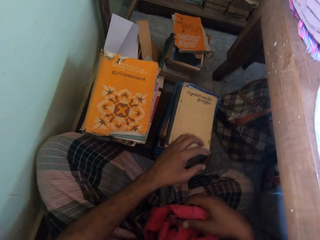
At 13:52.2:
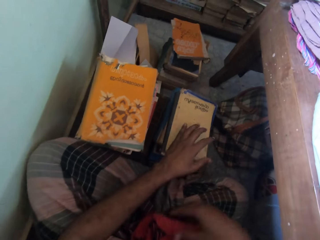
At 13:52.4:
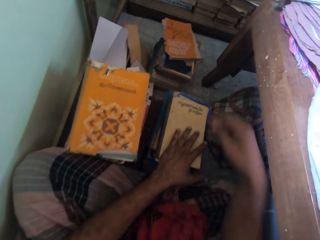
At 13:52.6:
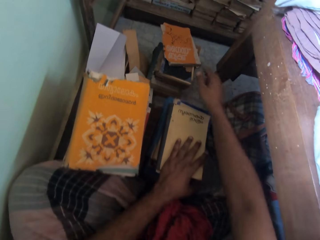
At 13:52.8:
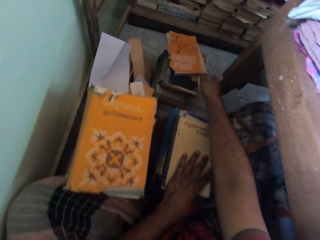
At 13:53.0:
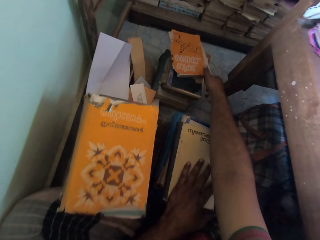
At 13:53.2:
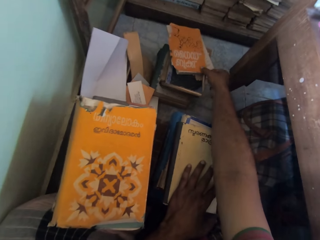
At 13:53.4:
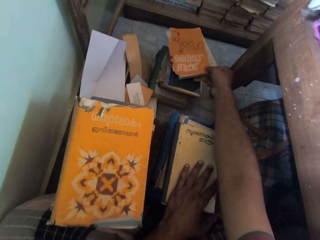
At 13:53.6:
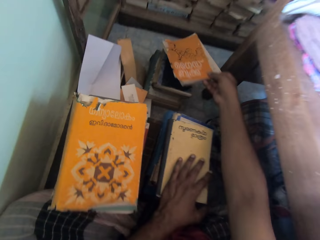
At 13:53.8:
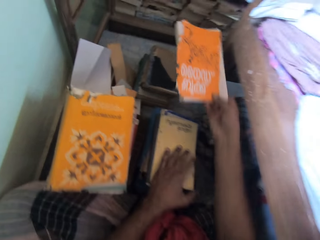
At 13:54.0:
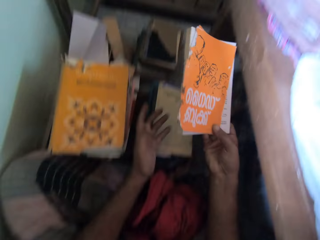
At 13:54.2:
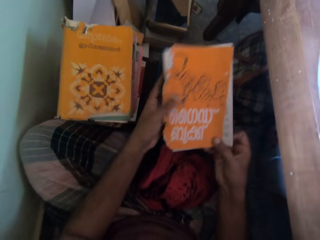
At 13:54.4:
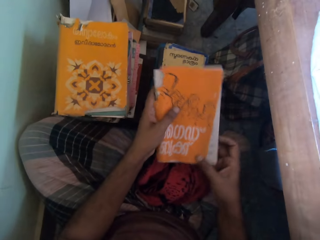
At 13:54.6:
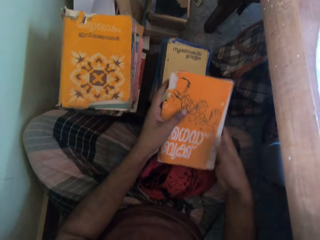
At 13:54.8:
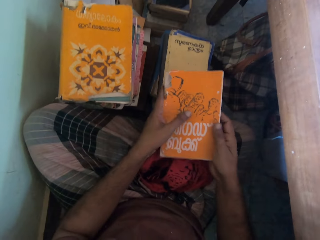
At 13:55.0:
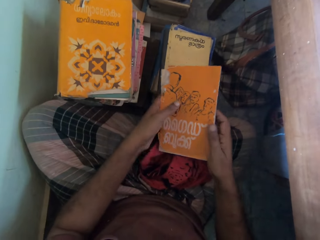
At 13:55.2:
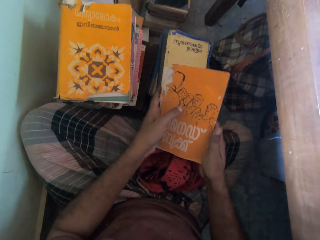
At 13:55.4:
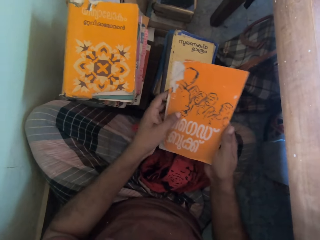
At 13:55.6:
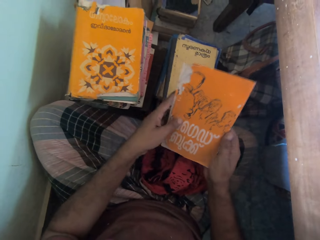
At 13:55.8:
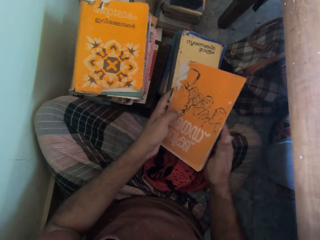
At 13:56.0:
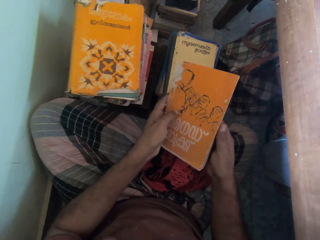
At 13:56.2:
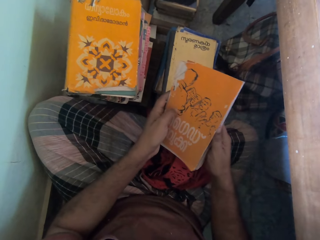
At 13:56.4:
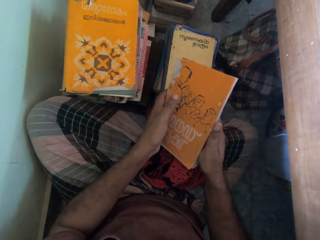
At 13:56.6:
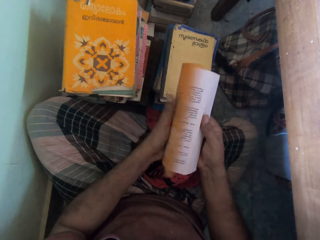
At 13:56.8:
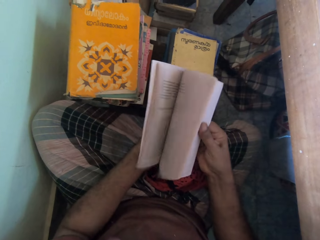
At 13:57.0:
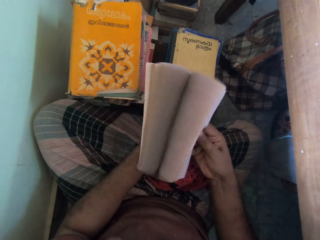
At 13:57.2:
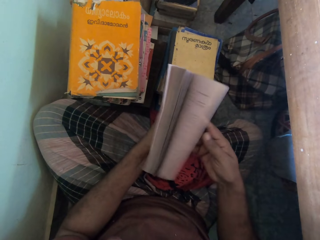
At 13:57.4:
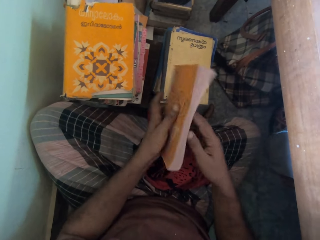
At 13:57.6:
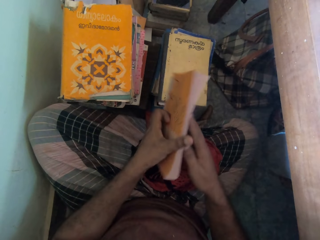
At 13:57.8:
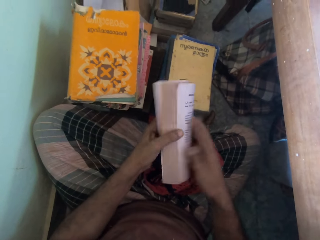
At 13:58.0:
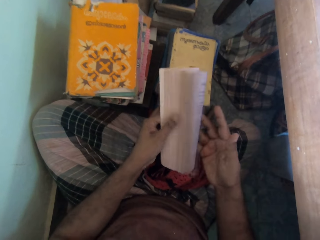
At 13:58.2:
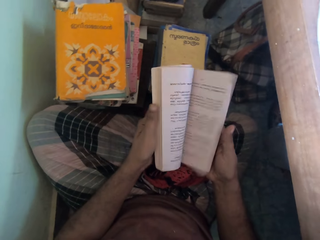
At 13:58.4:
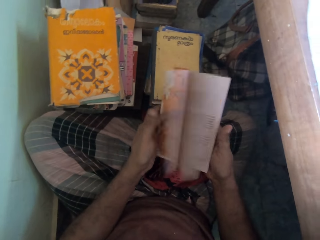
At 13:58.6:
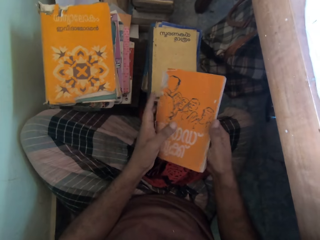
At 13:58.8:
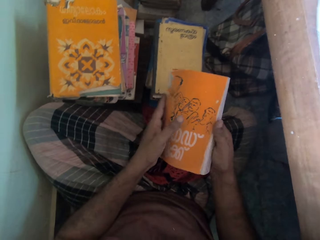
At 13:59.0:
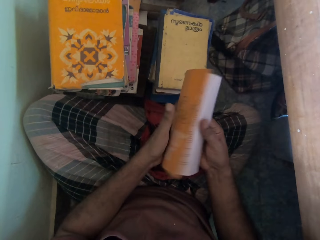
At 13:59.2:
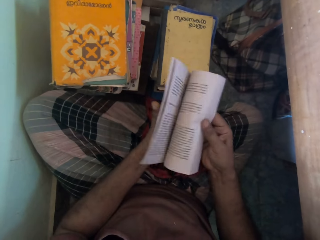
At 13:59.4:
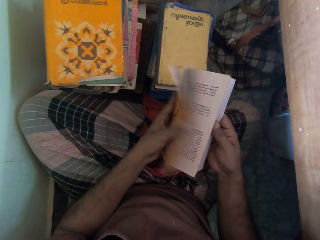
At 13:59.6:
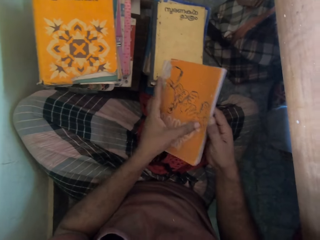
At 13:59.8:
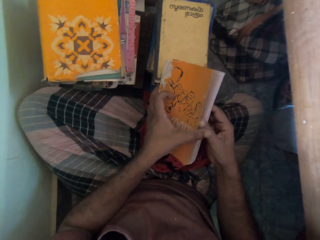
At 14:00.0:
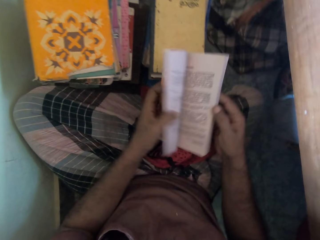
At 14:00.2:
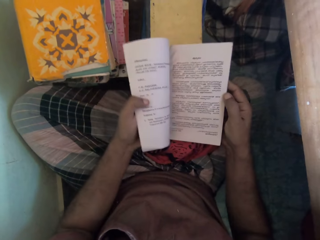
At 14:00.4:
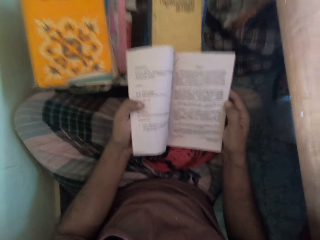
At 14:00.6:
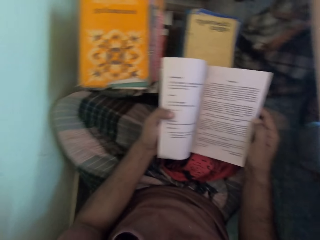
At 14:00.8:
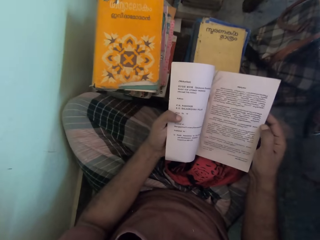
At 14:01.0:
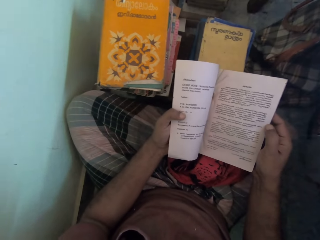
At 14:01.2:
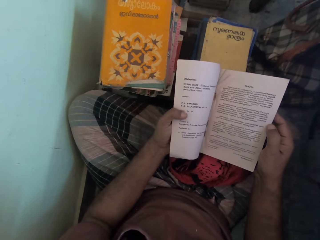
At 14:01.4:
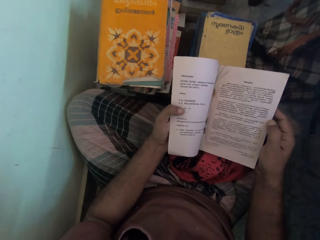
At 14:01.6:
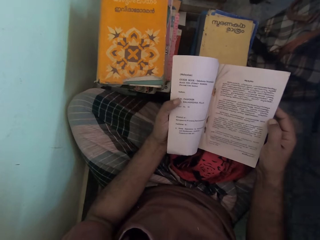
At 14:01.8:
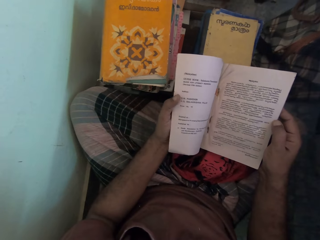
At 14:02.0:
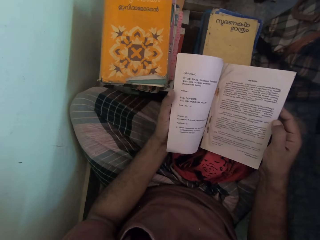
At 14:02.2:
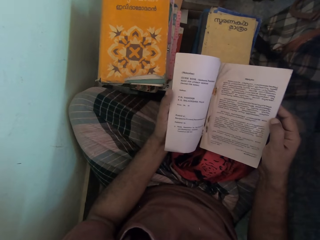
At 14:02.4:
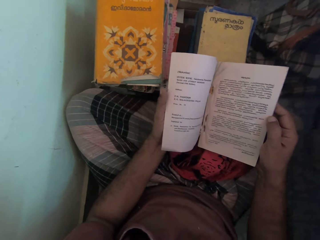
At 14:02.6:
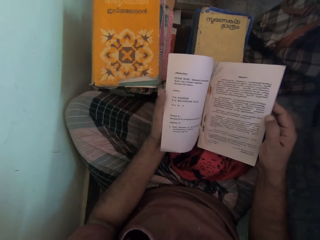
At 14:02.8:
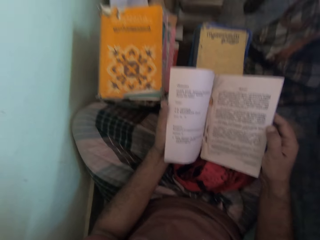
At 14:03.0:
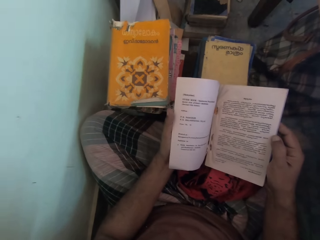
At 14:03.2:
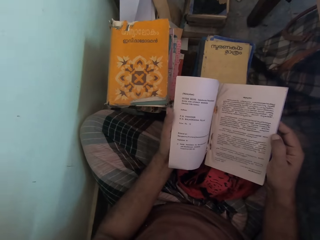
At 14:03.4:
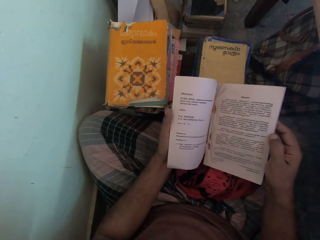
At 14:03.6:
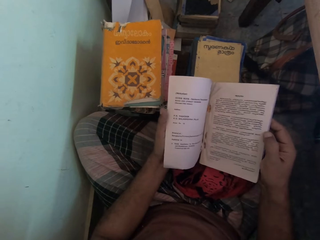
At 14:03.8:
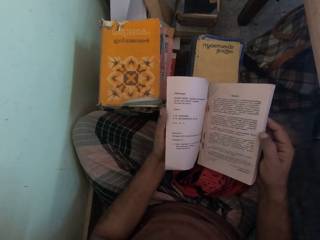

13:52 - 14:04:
The camera wearer places his left hand on a stack of books. He picks a book from the stack with his right hand. He passes the book from his right hand to his left hand. He flips the pages of the book with his right hand. He flips the pages of the book with his left hand. He flips the pages of the book with his right hand. He closes the book. He opens the book with his left hand. He reads the book.

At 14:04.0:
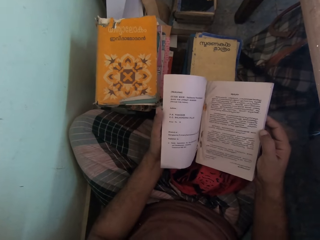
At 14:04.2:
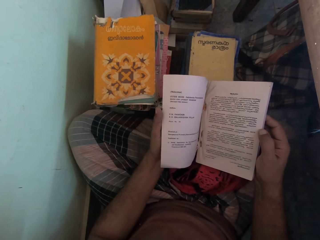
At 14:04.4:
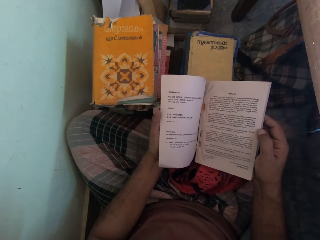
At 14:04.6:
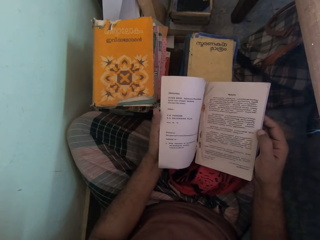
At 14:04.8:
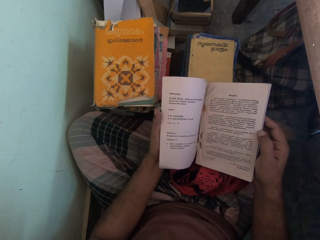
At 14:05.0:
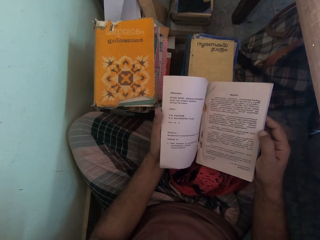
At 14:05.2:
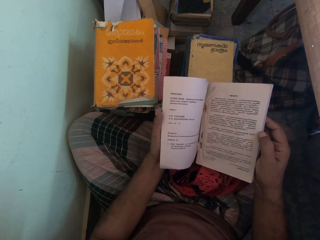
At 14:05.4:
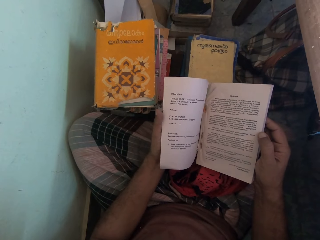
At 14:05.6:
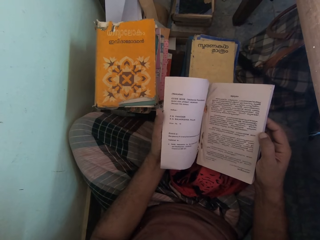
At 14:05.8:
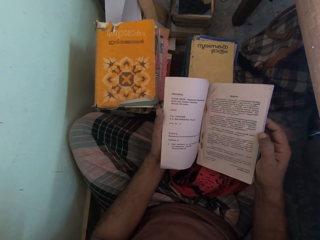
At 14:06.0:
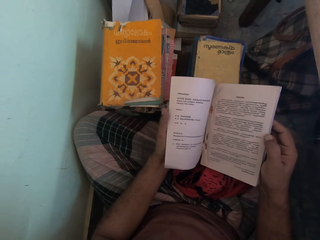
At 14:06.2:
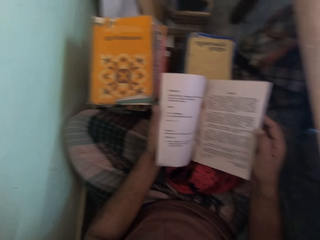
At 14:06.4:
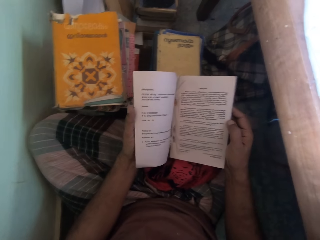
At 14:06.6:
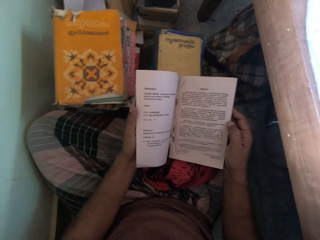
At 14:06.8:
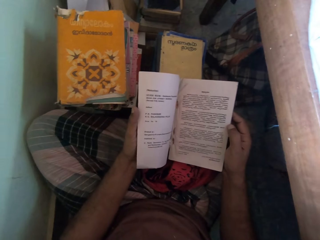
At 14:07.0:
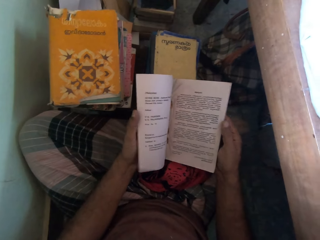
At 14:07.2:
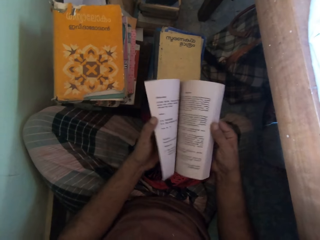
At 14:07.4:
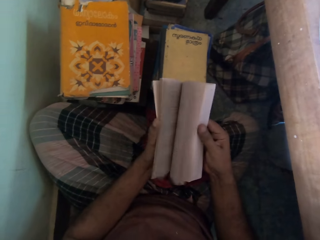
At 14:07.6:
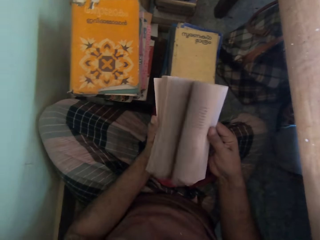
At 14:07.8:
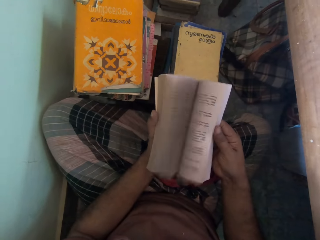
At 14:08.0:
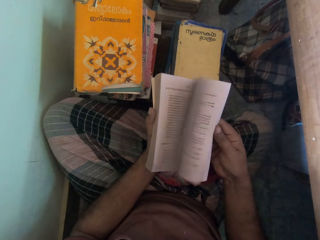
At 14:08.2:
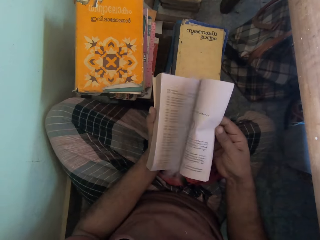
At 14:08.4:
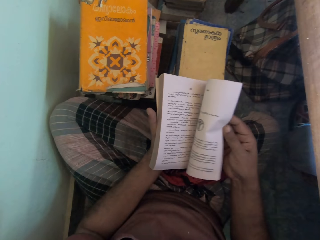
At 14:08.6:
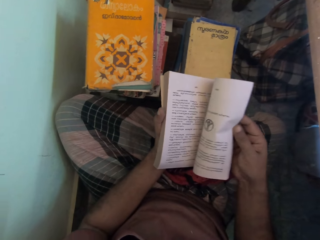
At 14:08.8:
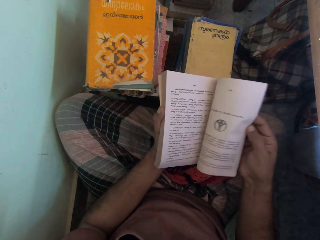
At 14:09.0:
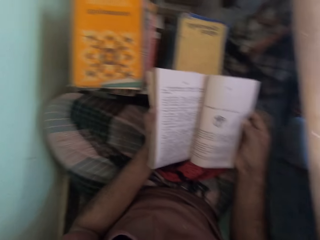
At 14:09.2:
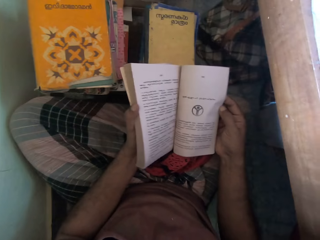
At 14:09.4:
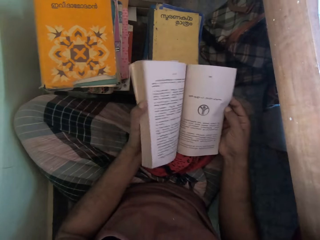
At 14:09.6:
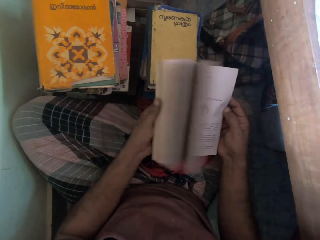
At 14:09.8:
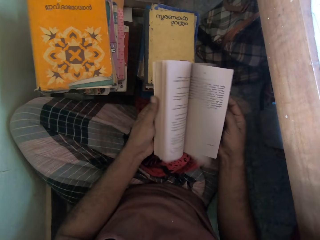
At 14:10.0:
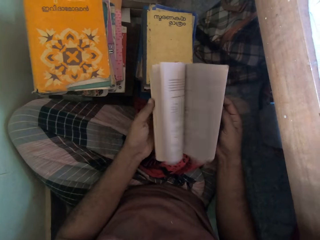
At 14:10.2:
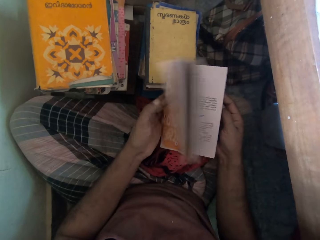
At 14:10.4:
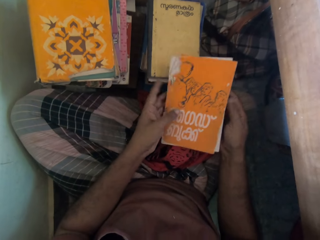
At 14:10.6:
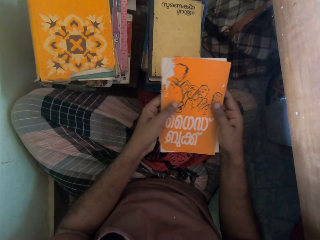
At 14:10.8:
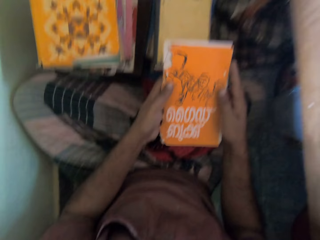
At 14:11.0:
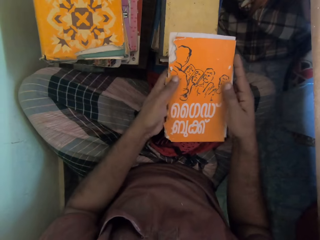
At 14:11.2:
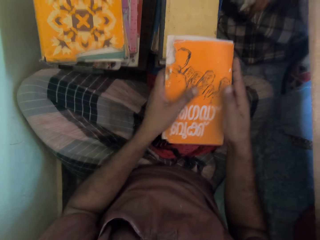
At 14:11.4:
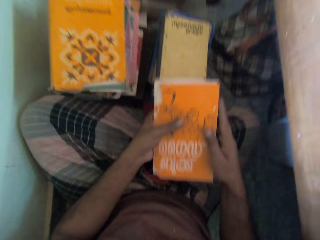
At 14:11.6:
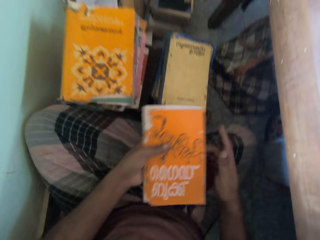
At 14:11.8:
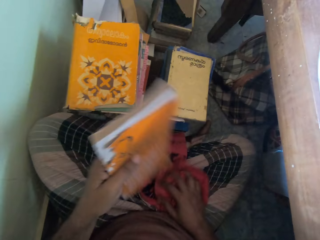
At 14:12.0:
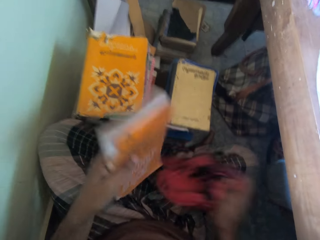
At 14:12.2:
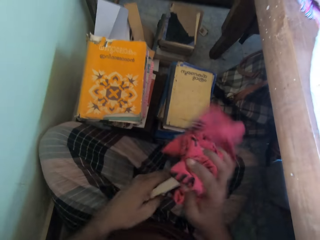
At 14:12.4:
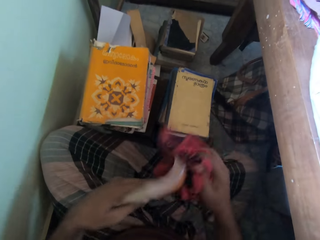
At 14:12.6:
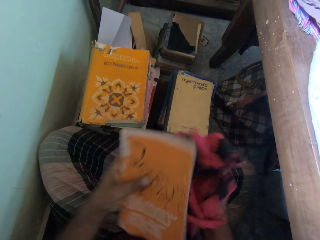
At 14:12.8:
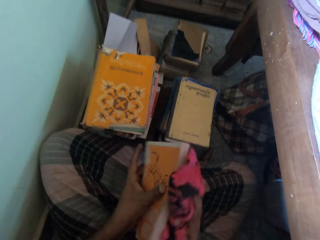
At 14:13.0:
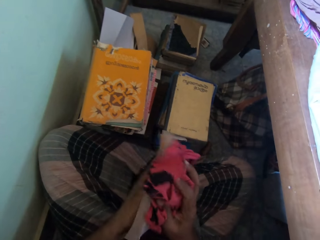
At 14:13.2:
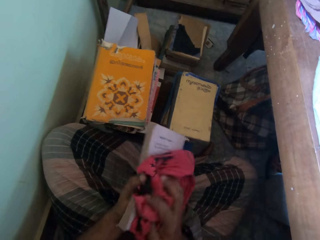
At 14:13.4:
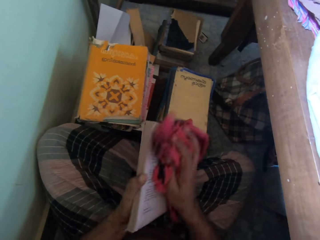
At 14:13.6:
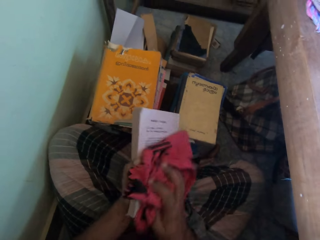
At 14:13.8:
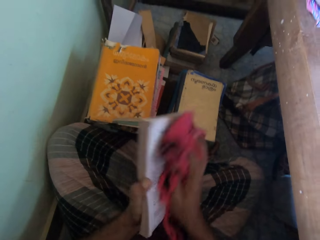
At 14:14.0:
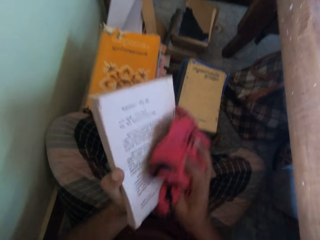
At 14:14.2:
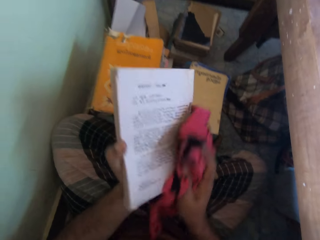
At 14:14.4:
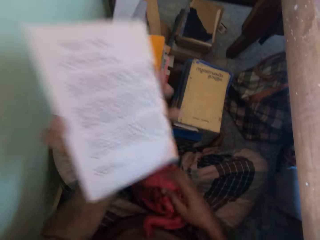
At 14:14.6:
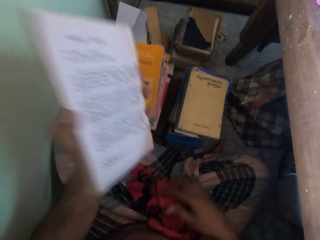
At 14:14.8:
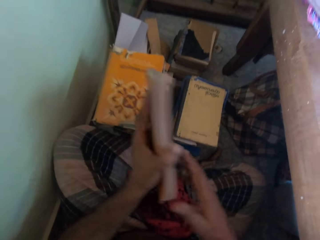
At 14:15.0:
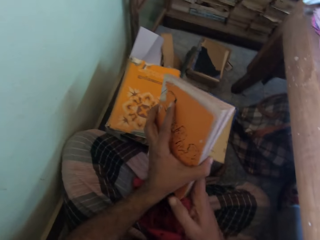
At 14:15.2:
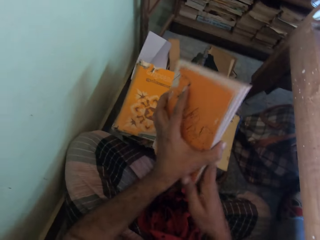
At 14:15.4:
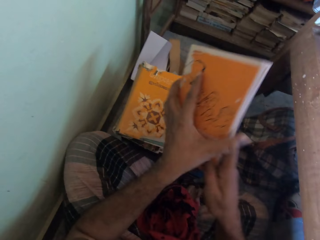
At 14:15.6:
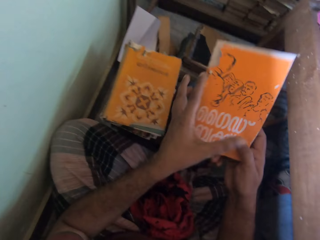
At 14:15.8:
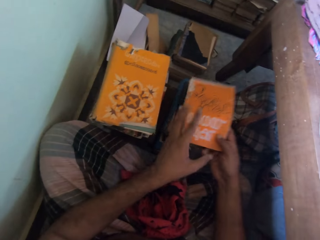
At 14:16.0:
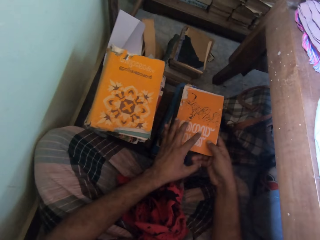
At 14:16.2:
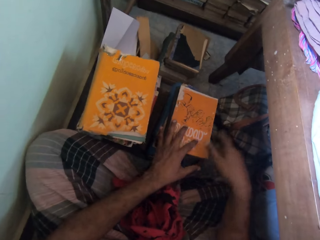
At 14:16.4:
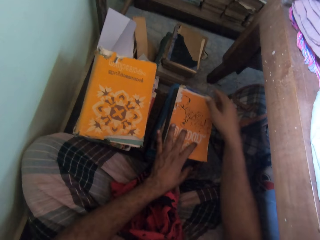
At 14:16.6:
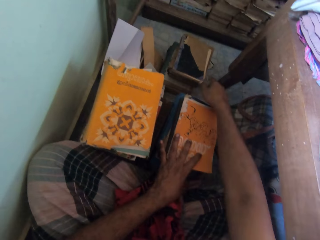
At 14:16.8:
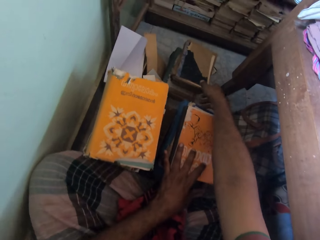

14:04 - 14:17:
The camera wearer reads a book. He flips the pages of the book with his right hand. He flips the pages of the book with his left hand. He closes the book. He picks the rag or towel from his legs with his right hand. He cleans the book with the rag in his right hand. He drops the towel. He drops the book on a stack with his right hand.
